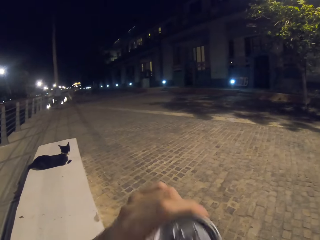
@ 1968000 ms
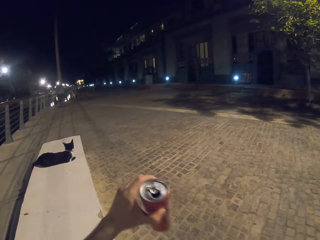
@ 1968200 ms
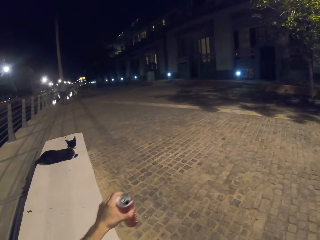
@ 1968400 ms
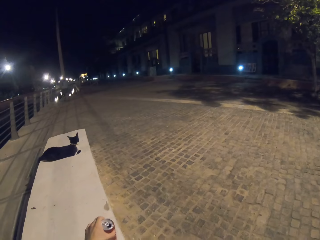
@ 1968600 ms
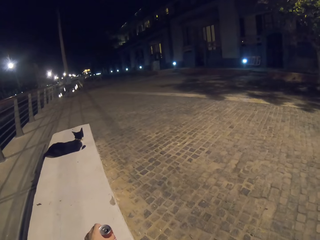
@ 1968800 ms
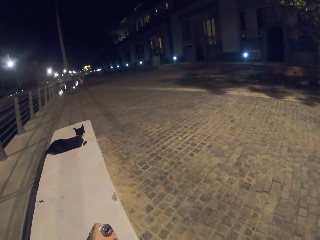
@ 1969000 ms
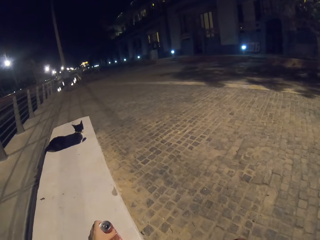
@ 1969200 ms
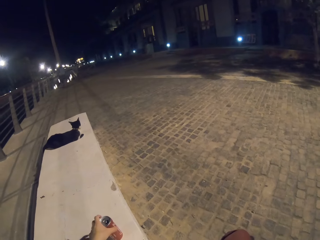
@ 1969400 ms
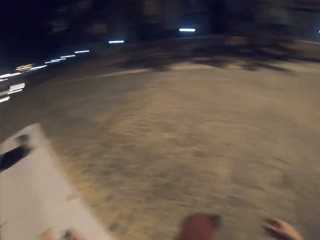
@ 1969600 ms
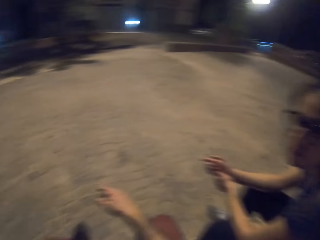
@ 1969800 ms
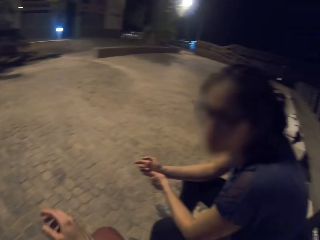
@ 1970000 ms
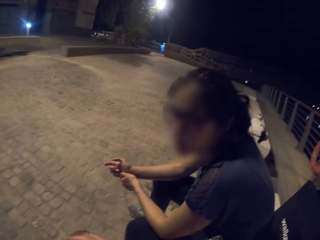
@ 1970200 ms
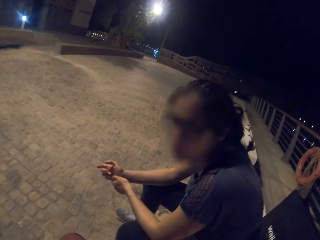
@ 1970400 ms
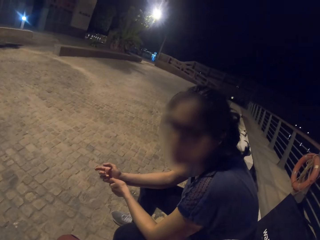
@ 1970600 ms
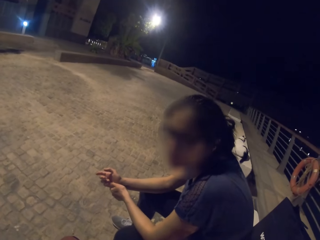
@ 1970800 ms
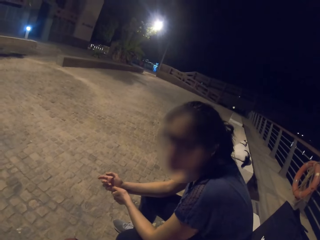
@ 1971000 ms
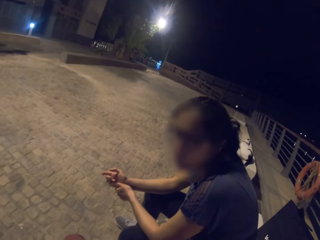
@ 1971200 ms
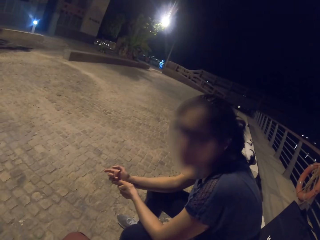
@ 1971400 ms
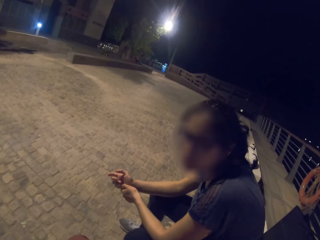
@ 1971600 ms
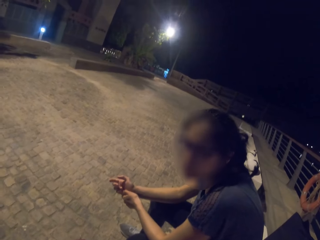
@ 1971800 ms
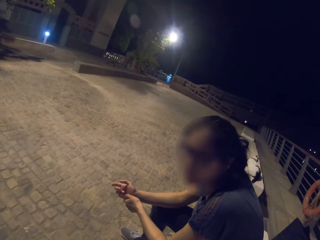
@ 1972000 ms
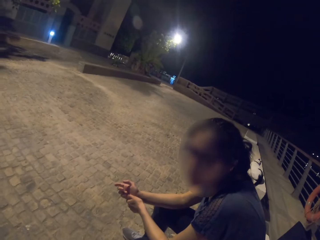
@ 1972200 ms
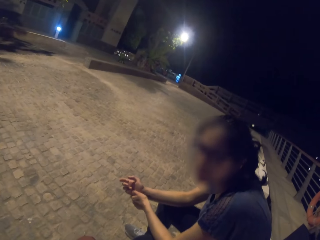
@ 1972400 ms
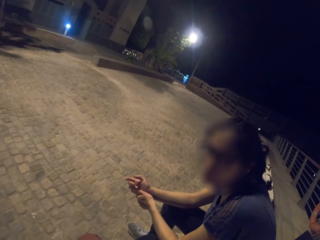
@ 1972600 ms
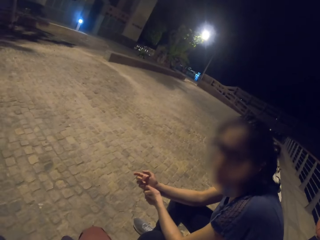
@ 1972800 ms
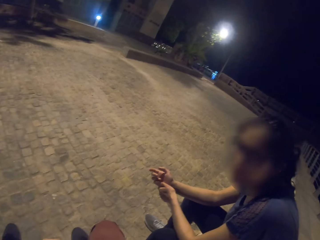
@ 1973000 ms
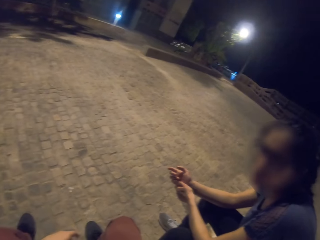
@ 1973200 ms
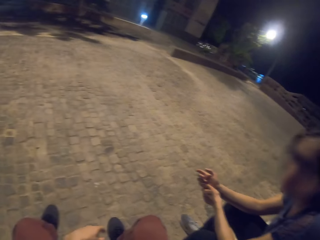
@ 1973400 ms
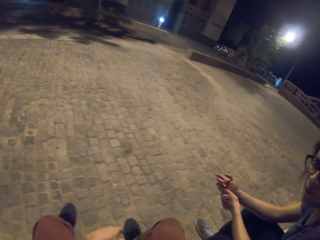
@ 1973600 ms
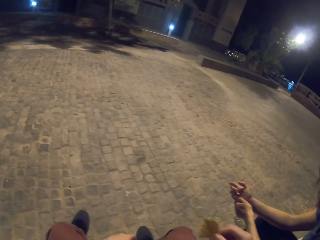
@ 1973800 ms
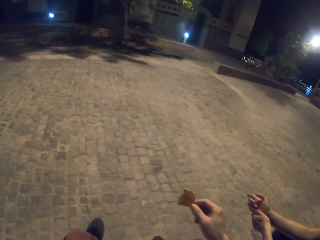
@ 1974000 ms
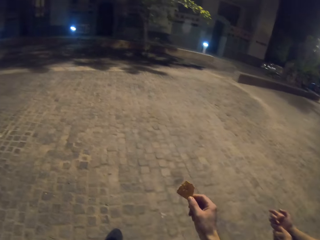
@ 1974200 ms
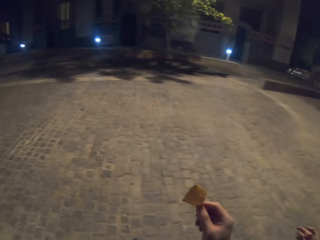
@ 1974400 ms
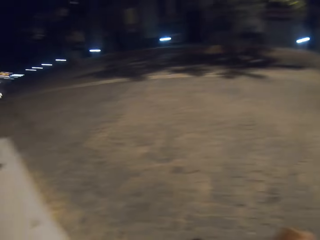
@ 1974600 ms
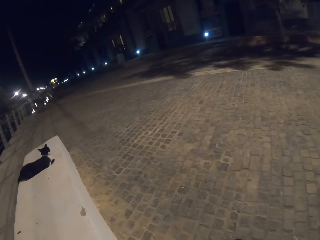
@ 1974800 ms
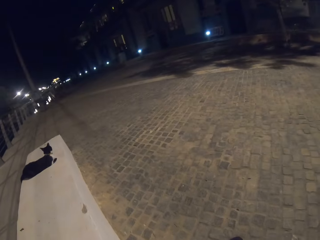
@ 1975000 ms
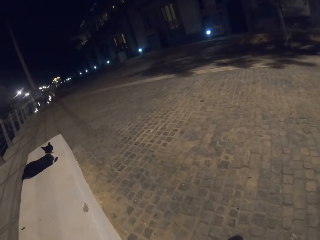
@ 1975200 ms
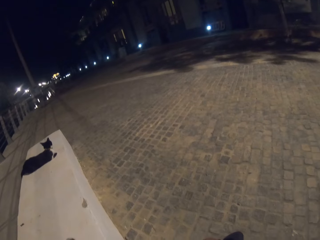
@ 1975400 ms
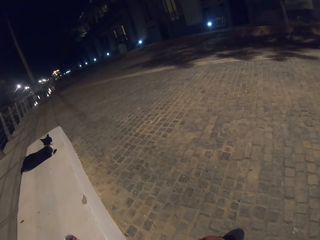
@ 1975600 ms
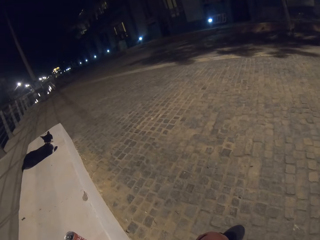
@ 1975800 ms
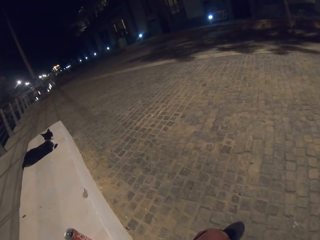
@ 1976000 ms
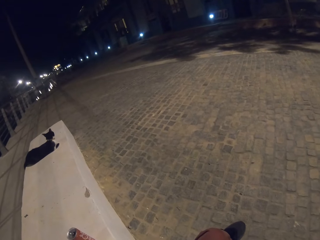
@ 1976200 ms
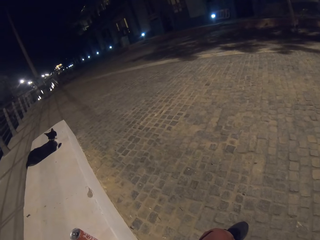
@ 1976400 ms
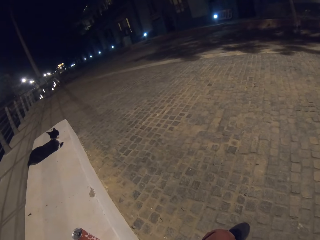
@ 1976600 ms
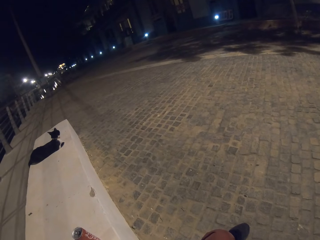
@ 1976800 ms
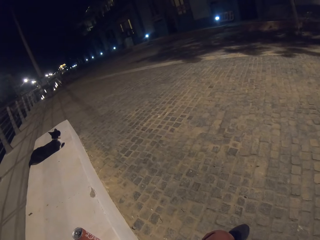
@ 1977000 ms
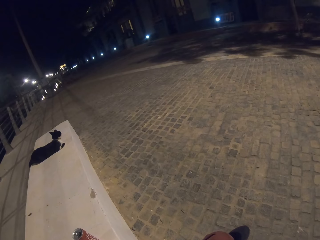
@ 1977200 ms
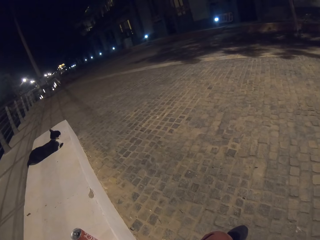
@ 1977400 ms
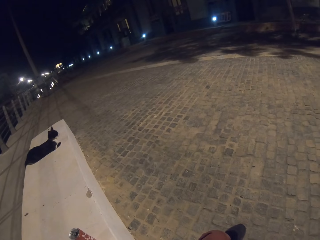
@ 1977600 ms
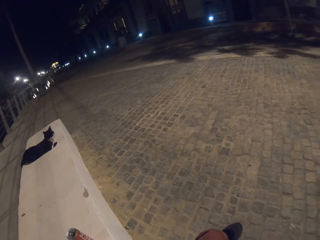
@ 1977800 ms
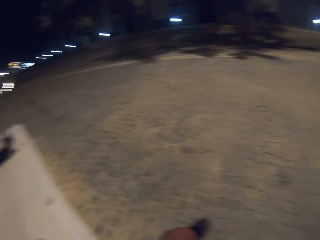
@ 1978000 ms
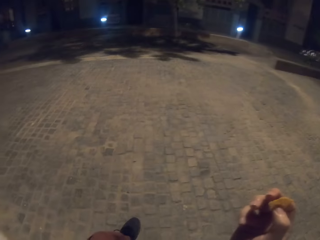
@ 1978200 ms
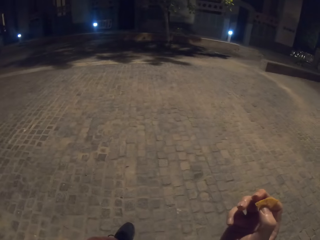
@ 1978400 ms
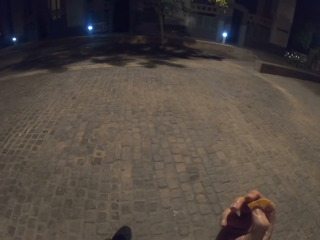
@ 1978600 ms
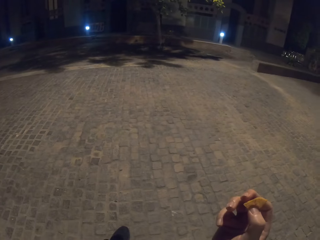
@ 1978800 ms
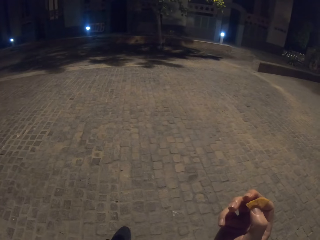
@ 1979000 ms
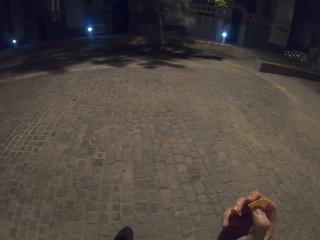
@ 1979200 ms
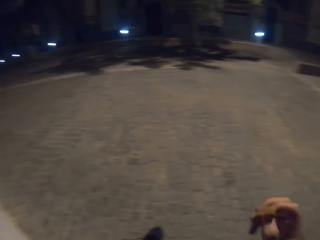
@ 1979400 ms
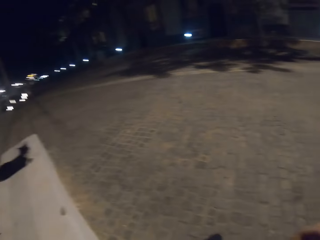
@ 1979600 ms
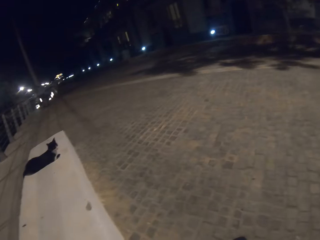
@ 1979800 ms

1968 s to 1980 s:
The camera wearer puts down the can. They hold something. They pick a snack.

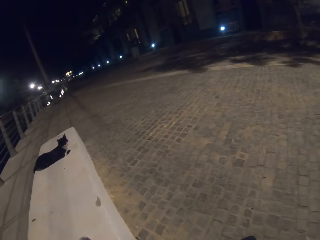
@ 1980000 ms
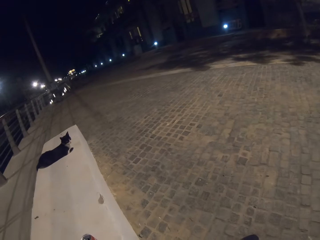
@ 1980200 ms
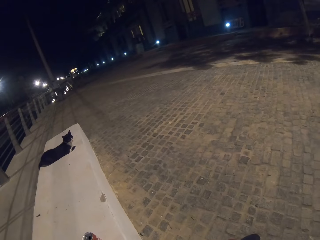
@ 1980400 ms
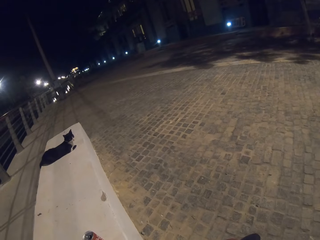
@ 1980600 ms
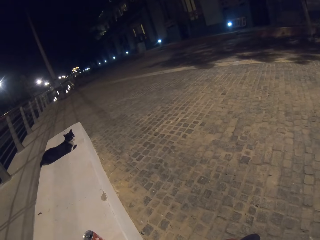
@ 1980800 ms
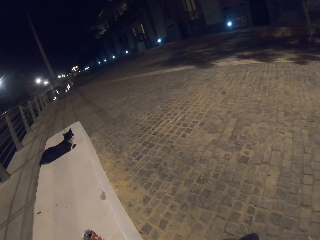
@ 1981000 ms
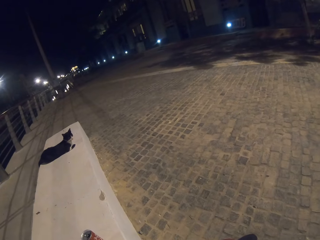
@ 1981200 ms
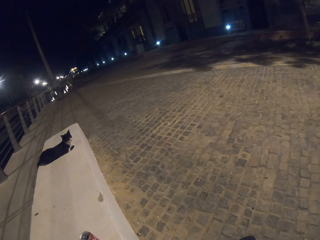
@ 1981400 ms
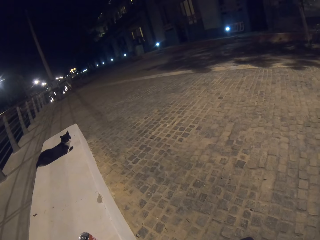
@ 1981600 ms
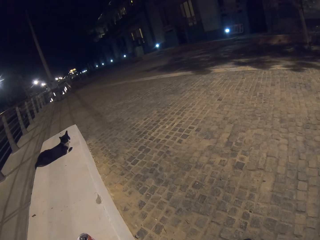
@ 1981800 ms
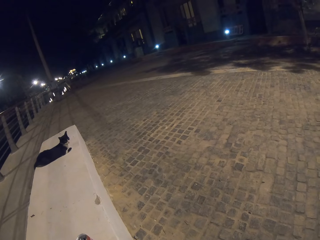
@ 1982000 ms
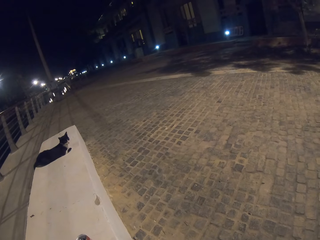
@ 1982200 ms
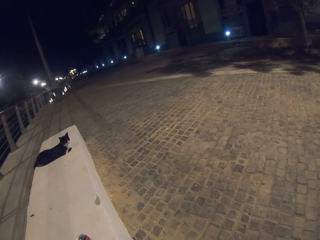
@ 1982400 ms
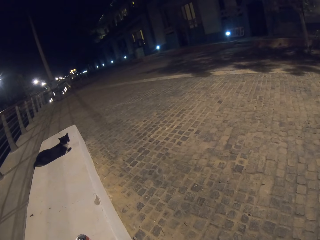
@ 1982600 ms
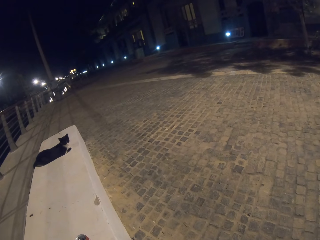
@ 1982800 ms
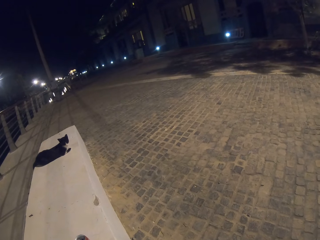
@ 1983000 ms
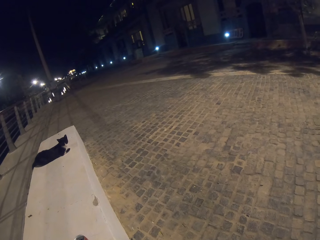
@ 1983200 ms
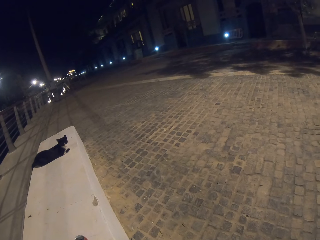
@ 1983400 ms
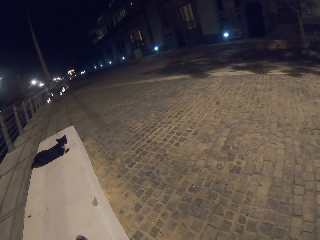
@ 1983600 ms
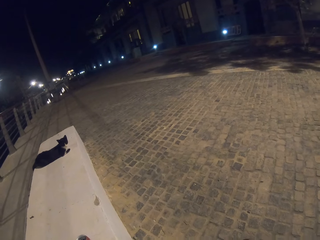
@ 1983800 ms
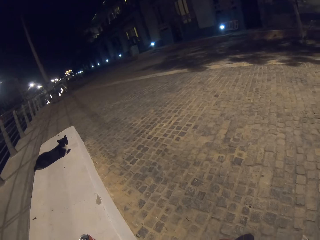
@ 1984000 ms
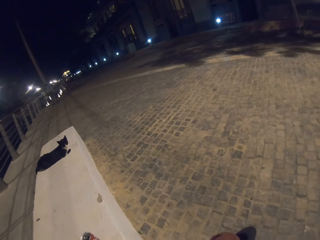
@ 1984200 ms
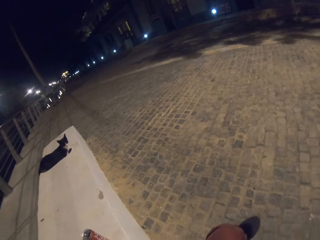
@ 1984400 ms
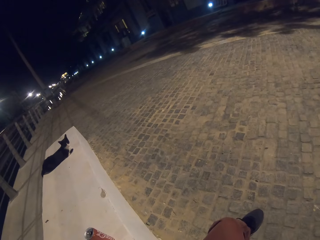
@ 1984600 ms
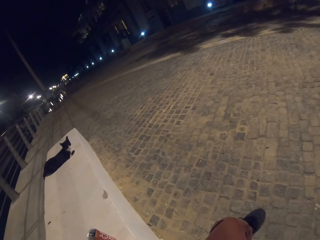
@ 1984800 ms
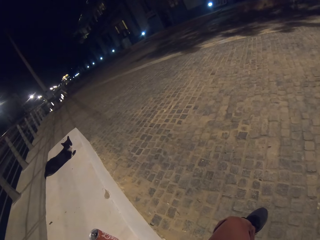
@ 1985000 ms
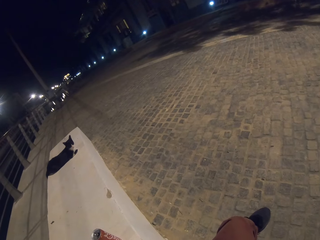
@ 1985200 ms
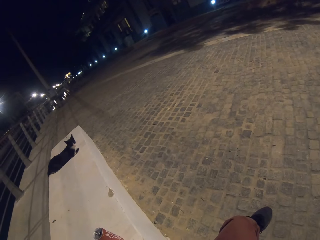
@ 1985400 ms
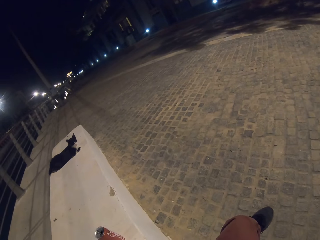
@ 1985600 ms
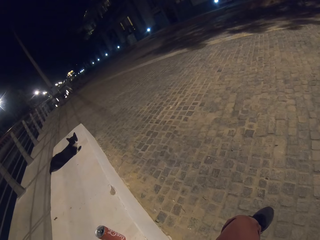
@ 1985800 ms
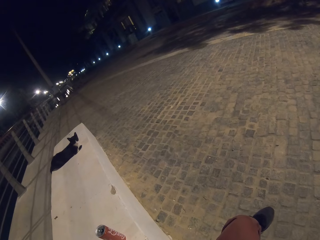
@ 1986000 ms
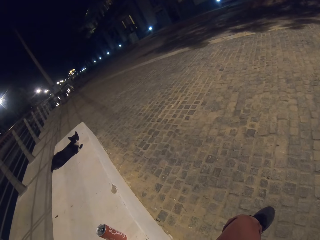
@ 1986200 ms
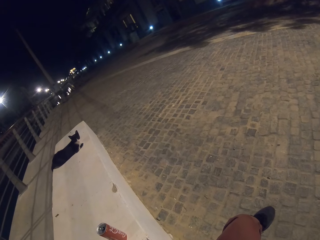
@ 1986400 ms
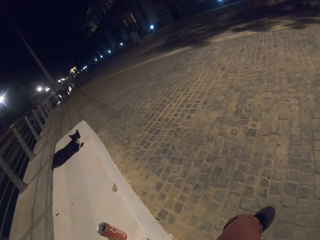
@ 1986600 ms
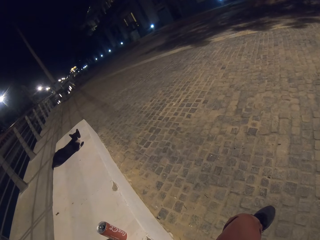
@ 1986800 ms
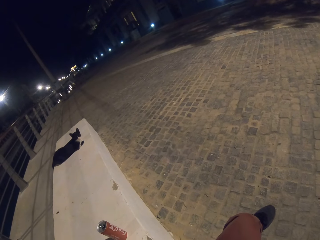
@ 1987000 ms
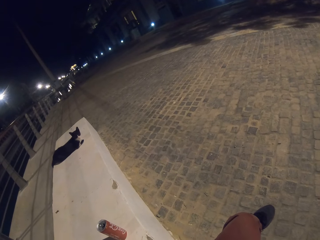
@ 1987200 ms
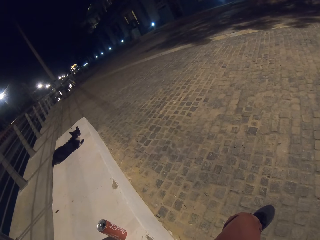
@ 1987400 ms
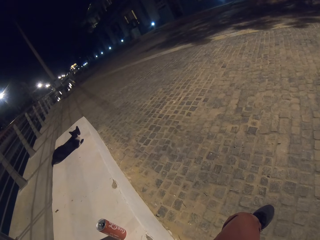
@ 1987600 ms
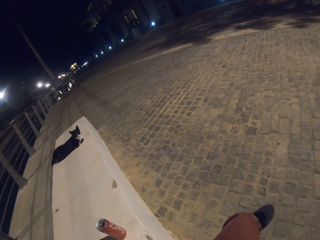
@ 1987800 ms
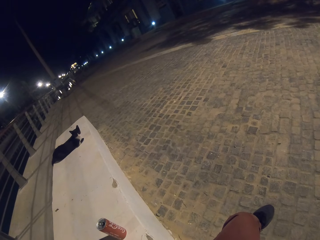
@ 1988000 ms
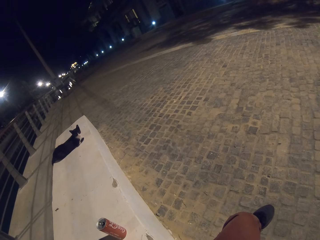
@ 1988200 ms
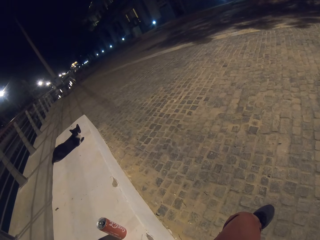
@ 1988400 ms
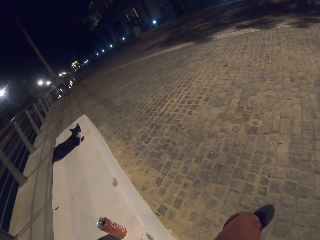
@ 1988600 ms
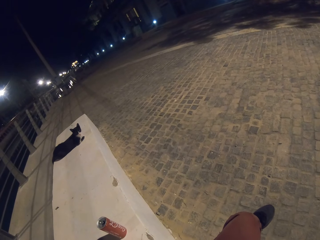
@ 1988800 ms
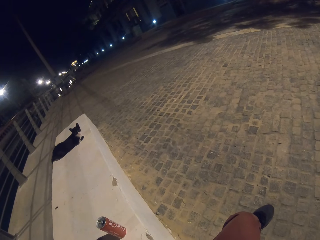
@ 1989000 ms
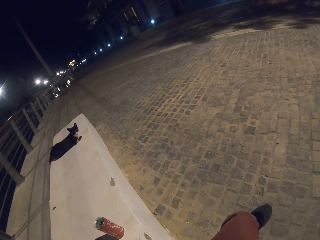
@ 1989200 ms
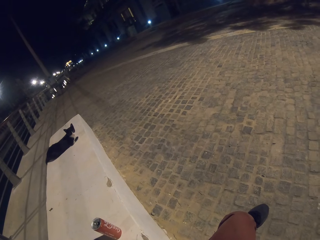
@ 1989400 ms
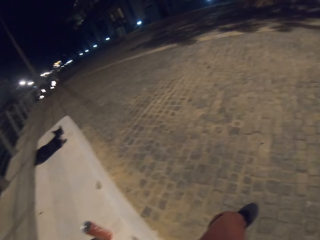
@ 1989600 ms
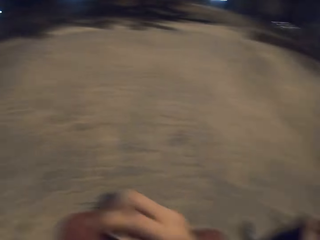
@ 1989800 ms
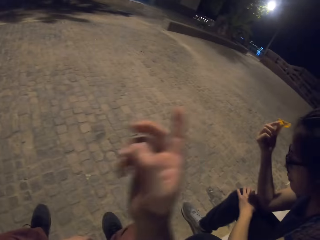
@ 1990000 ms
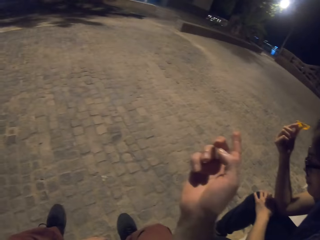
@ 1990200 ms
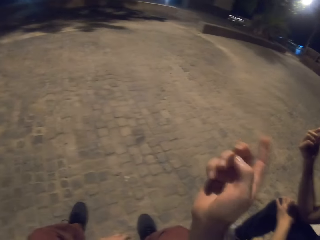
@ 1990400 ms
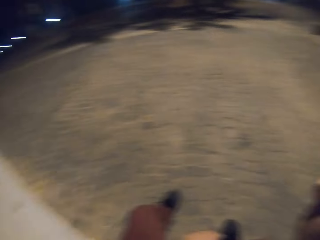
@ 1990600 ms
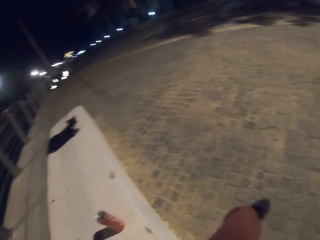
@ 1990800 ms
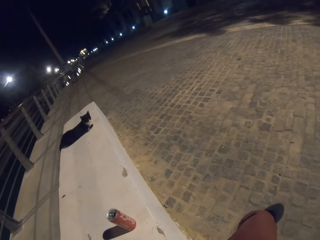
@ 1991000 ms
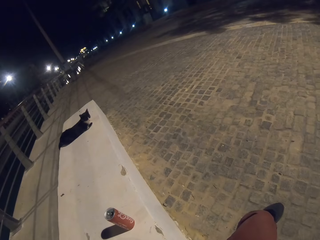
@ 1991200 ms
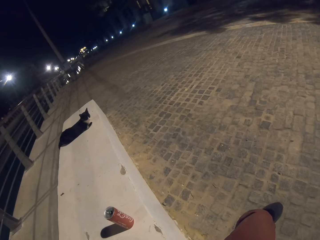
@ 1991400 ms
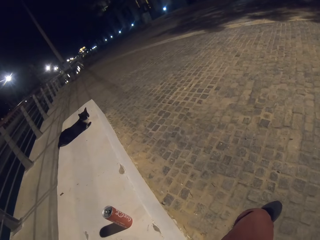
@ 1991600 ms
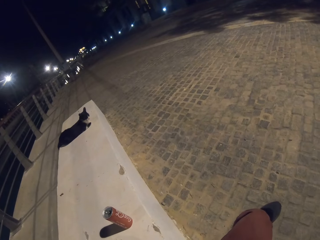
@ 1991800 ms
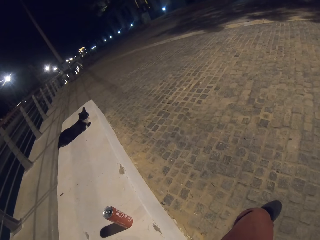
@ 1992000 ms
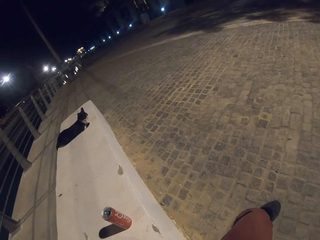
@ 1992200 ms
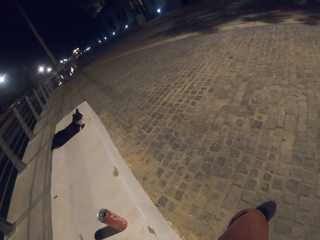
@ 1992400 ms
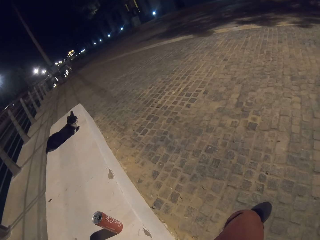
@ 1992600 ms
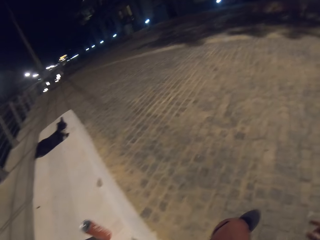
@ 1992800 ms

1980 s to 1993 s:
The camera wearer points on a person.
